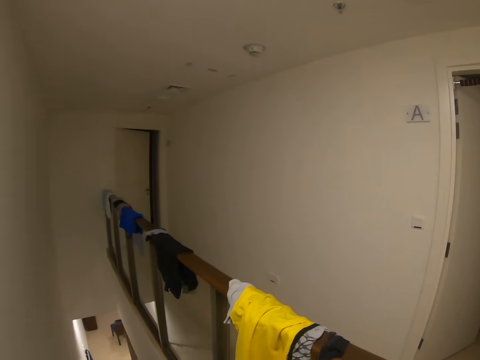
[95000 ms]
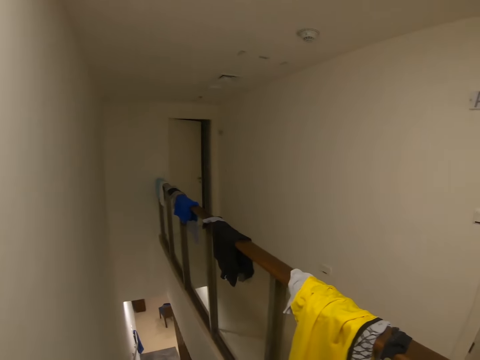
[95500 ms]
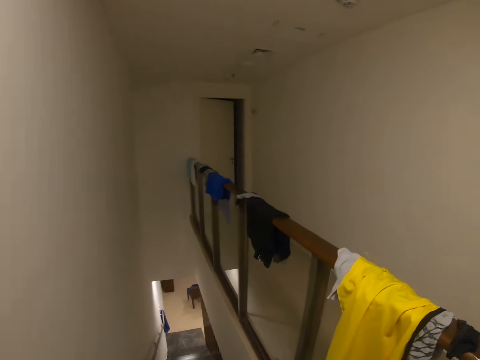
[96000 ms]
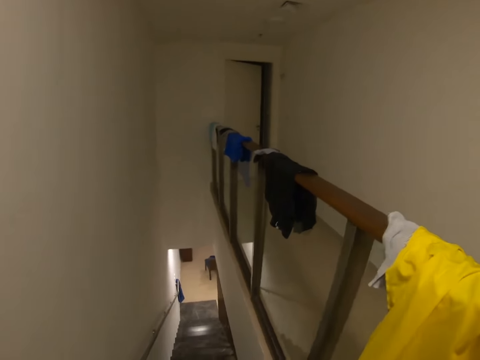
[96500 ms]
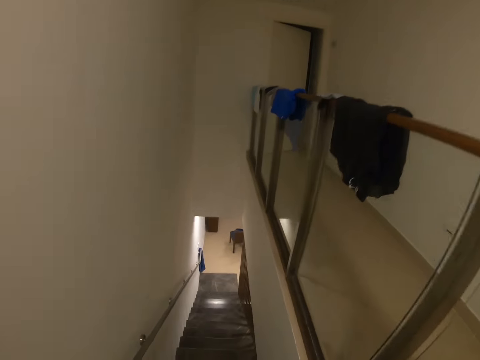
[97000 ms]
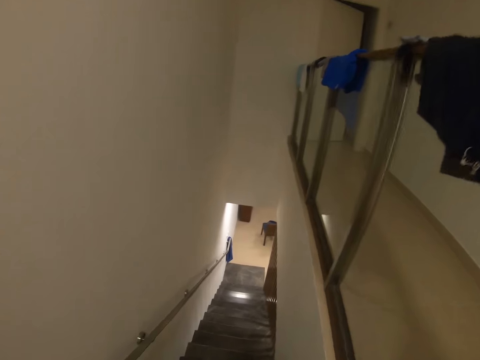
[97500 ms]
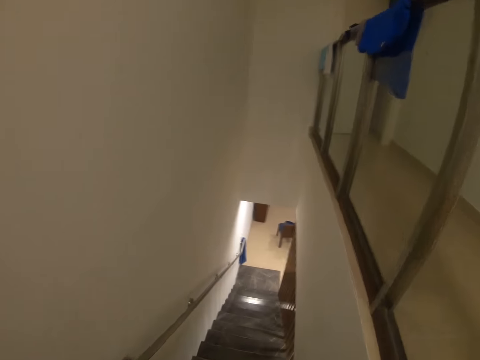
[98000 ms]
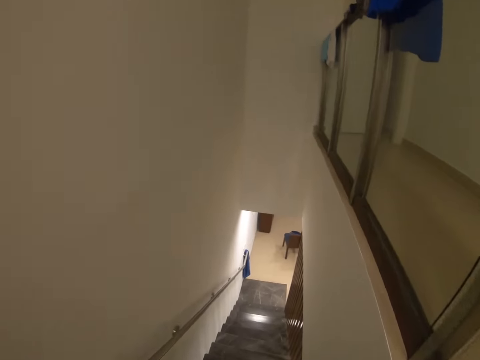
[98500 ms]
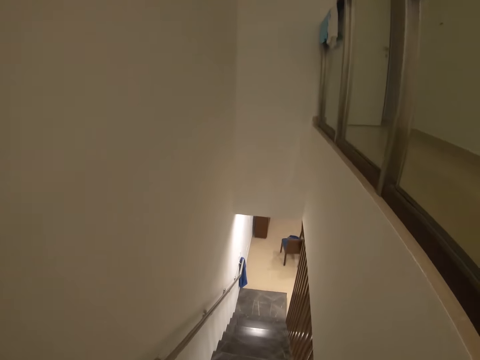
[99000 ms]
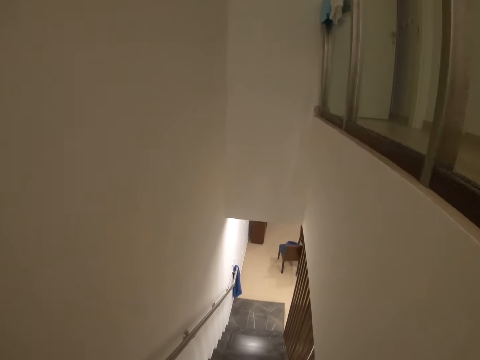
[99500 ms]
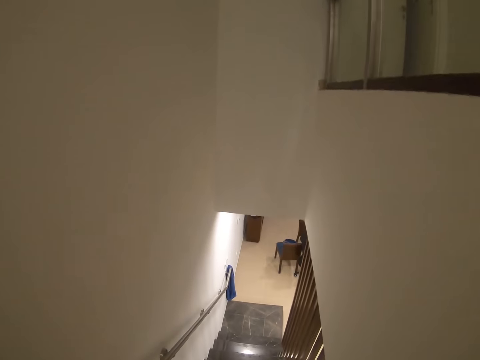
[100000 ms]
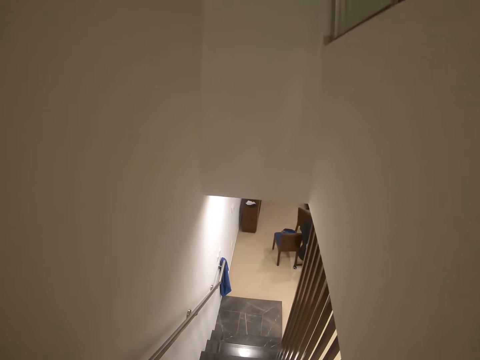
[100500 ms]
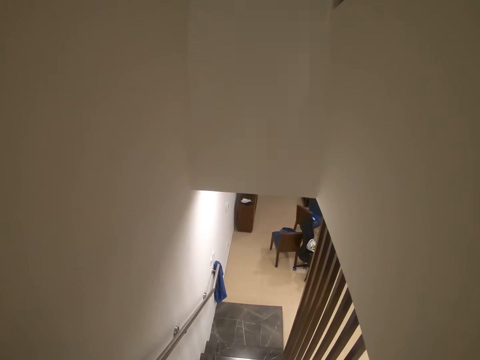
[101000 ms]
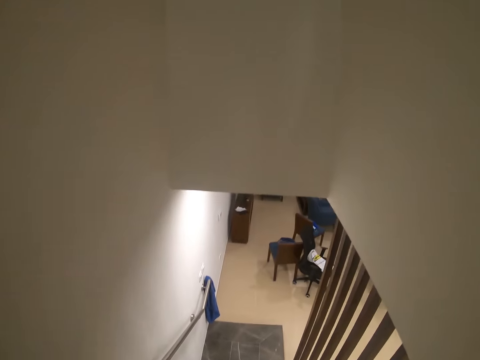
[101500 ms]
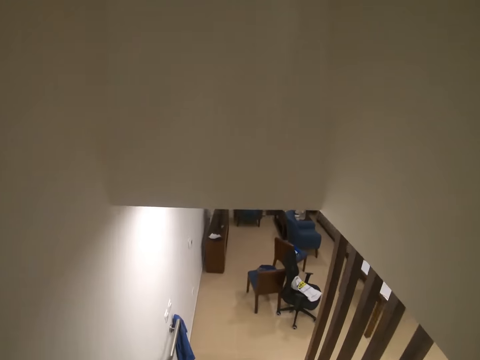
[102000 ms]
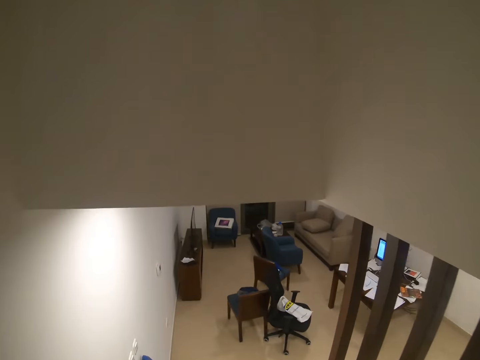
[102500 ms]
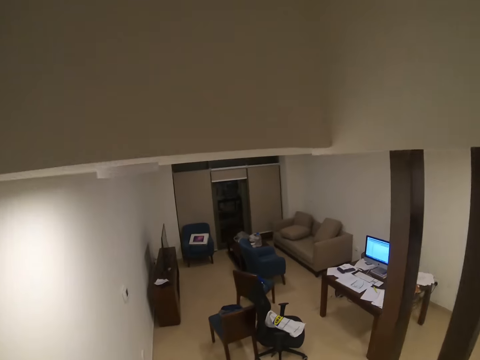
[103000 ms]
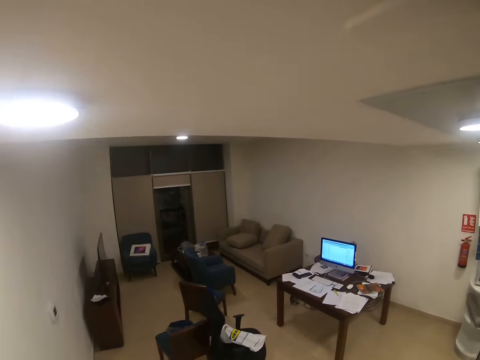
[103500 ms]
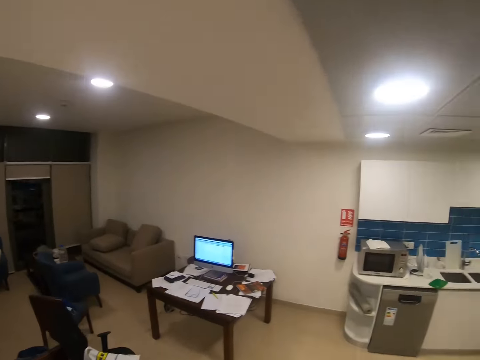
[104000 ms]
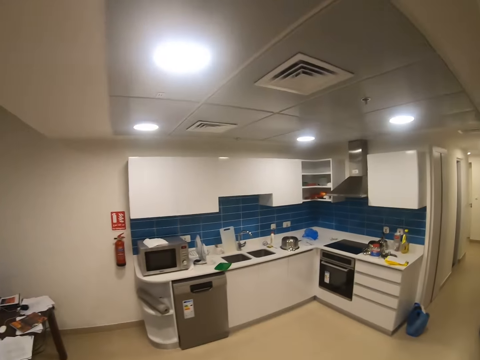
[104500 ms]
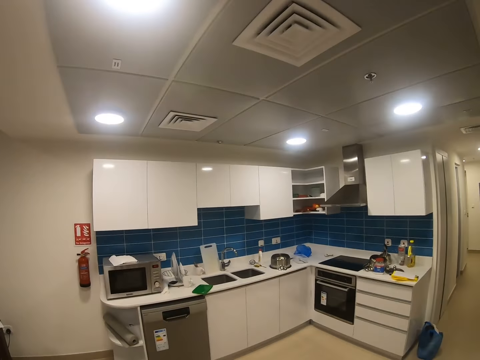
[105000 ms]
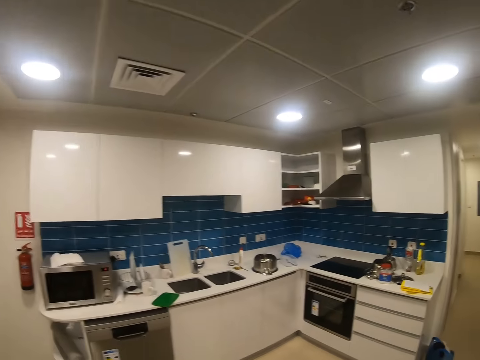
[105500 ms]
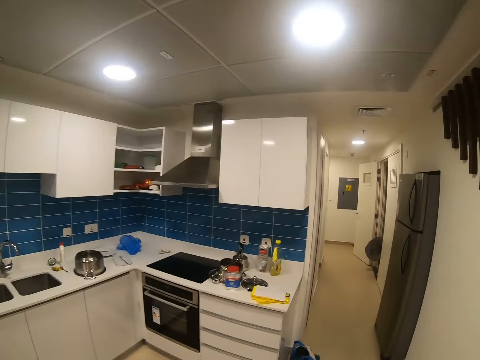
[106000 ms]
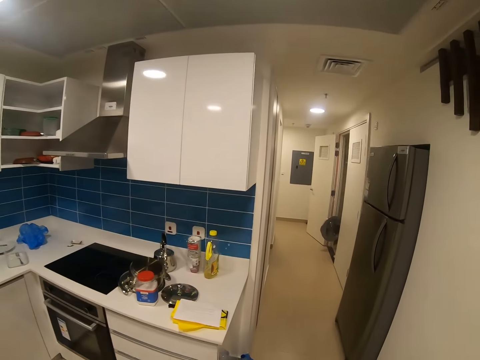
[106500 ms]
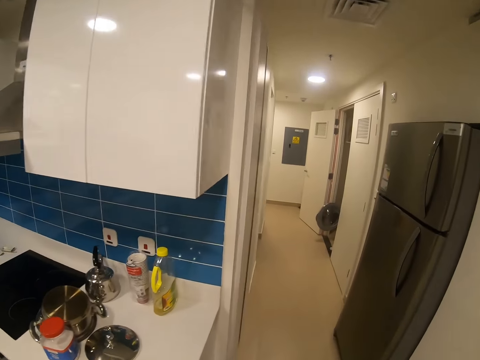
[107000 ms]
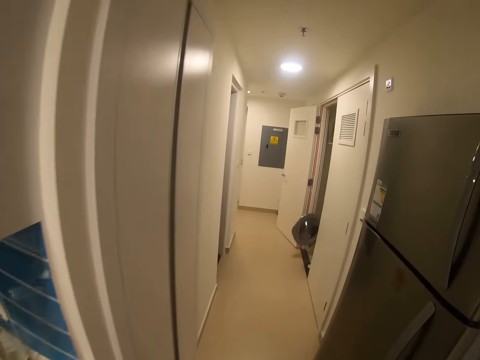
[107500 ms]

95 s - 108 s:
The camera wearer walks in the house. They walk toward the washroom.

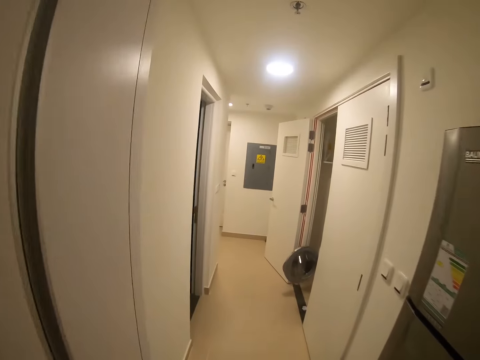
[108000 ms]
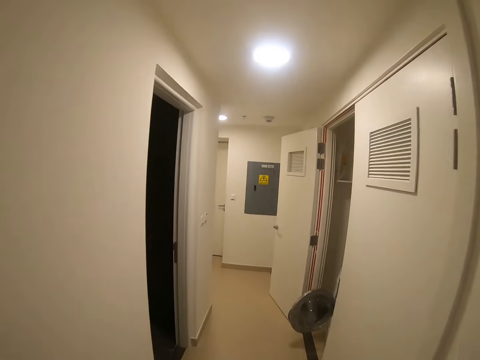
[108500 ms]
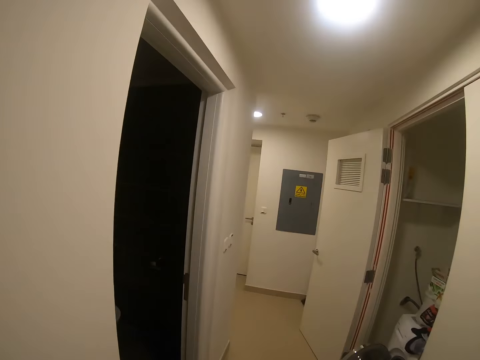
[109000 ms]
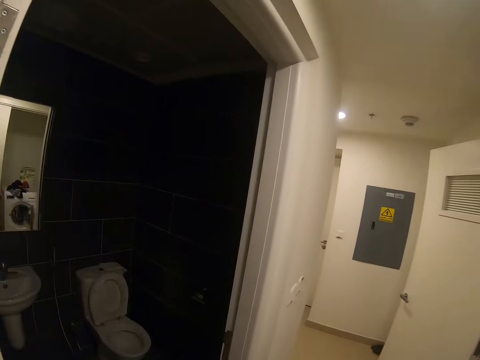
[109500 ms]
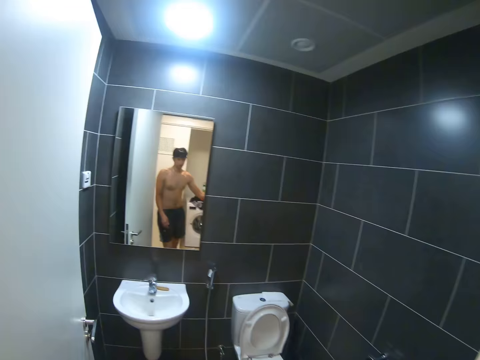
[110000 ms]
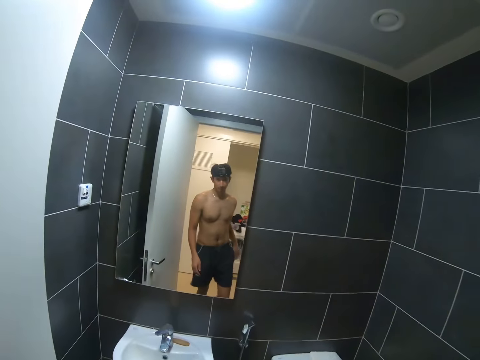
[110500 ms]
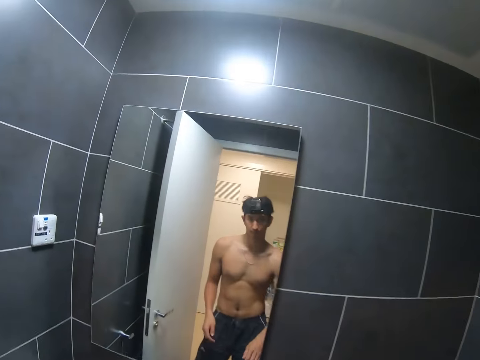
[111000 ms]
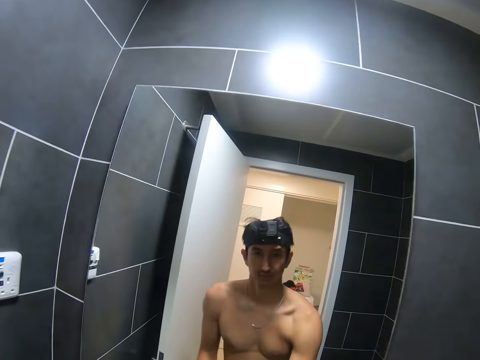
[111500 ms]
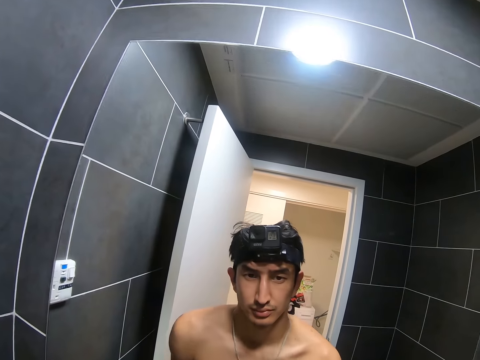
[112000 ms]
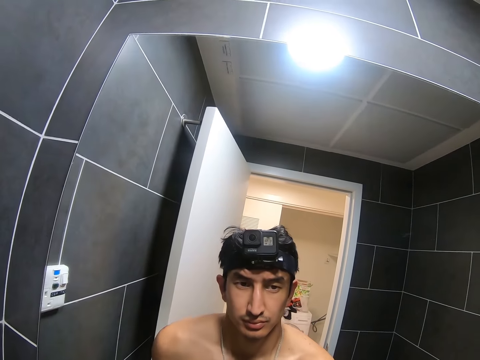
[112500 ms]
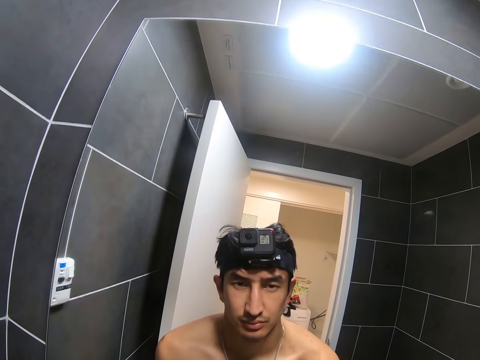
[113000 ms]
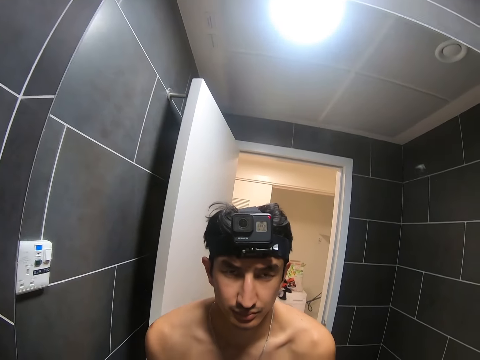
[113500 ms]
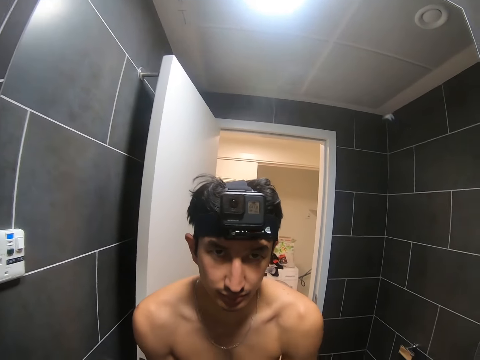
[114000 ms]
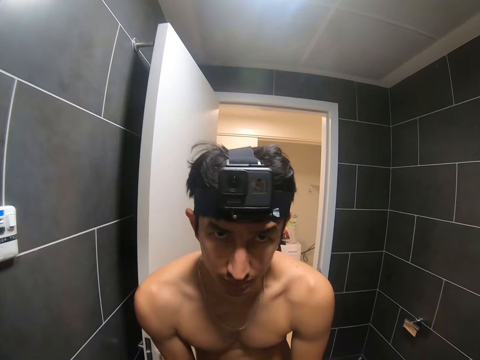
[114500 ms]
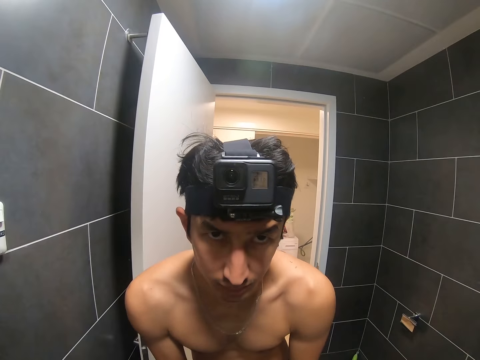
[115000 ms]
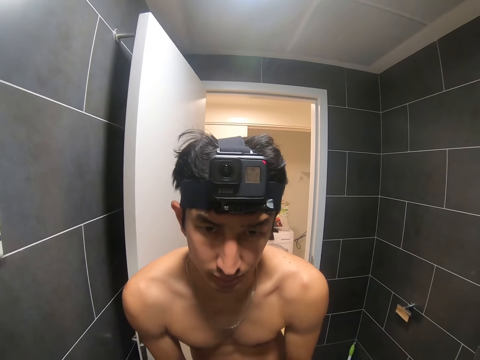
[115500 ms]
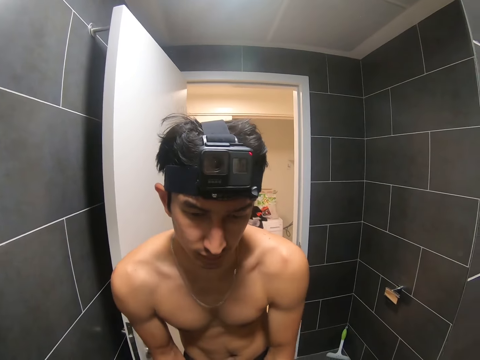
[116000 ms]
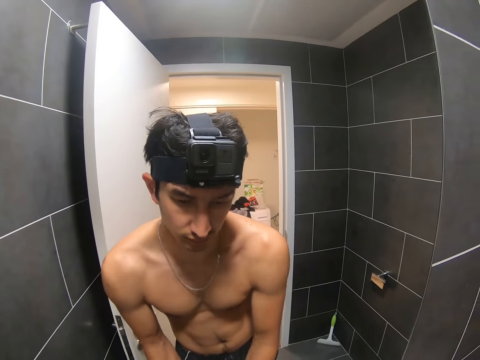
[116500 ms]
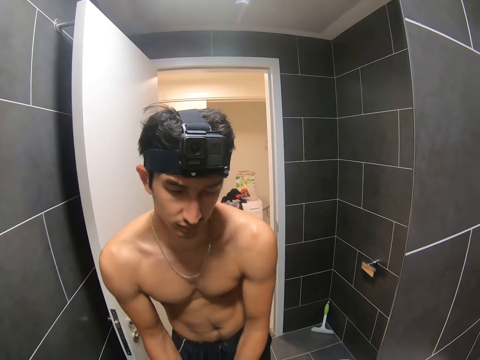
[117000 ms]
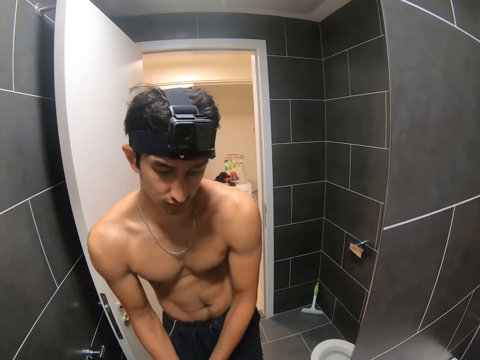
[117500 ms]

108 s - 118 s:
The camera wearer turns the light on. They move toward the sink, open a tap, and look at the mirror. They wash the hands.

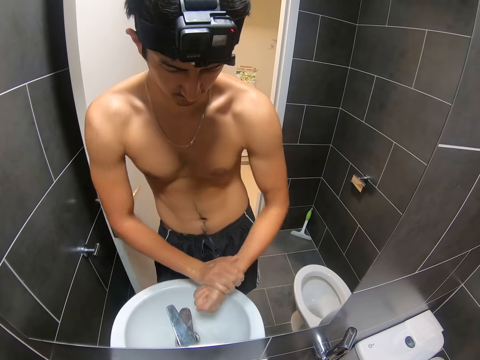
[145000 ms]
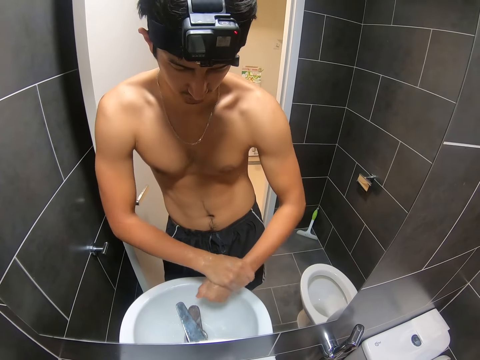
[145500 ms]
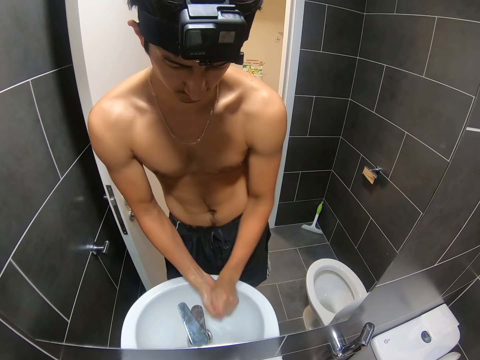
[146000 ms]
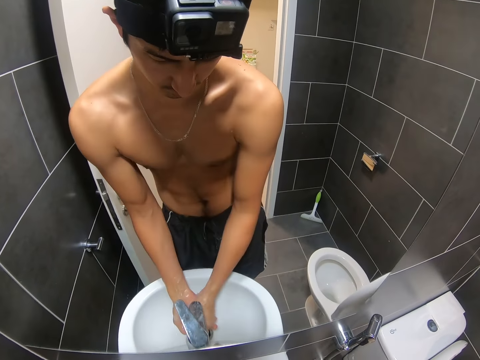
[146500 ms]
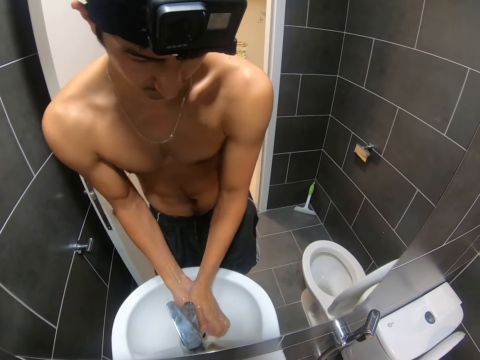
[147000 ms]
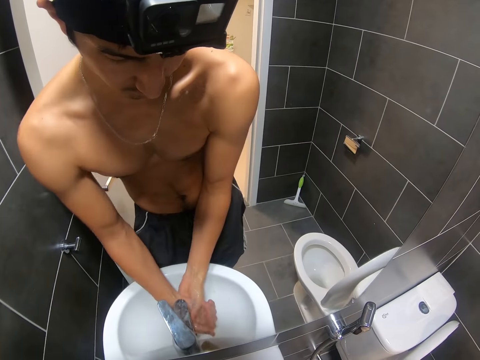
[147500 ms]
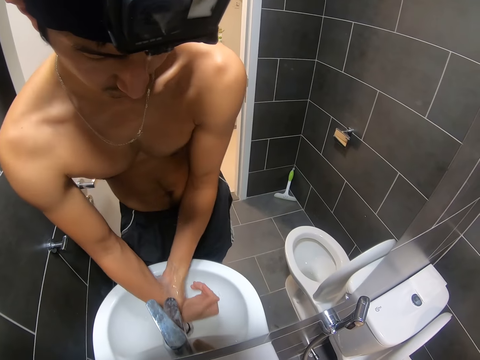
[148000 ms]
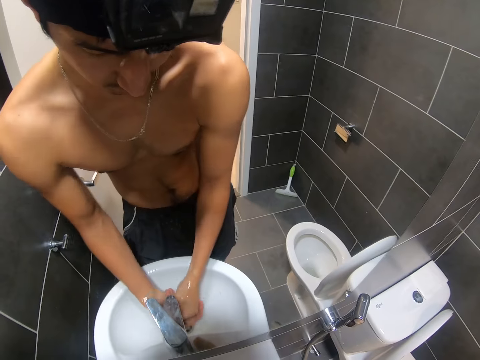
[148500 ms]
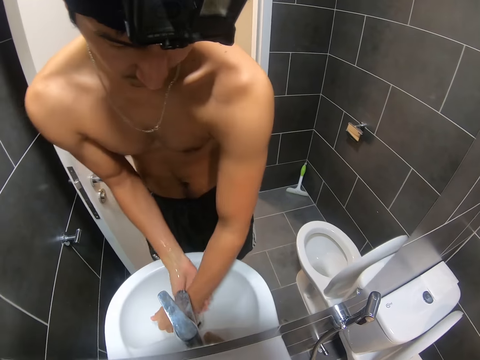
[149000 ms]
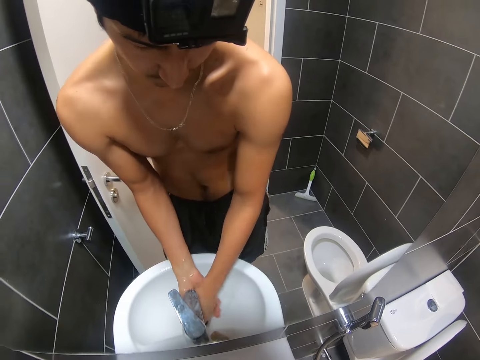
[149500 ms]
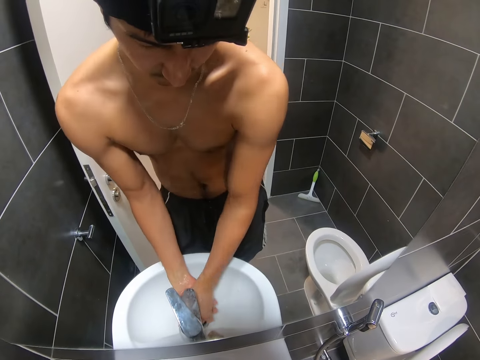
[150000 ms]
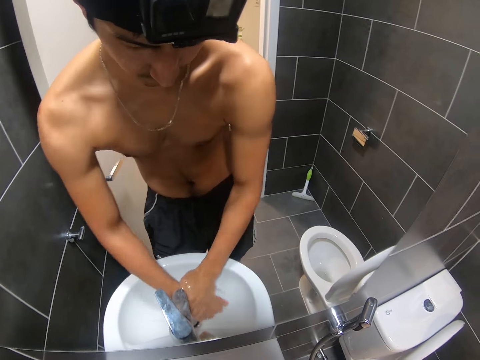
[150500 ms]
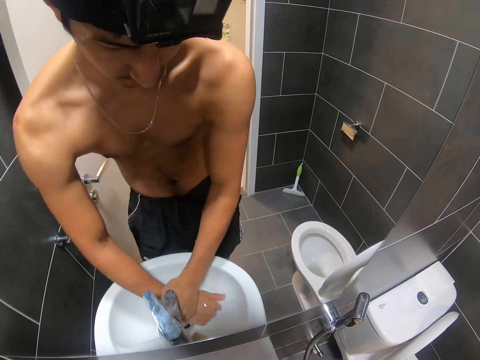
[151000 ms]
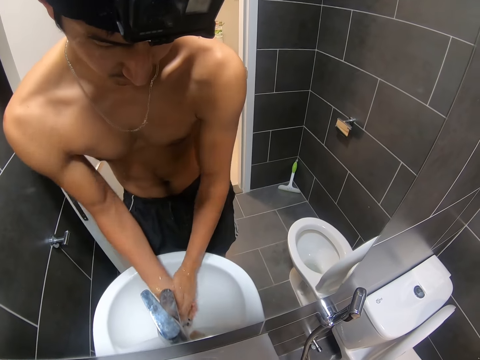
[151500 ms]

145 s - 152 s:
The camera wearer rinses the hands.
